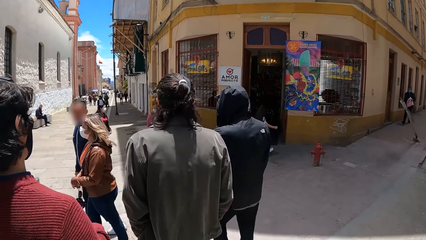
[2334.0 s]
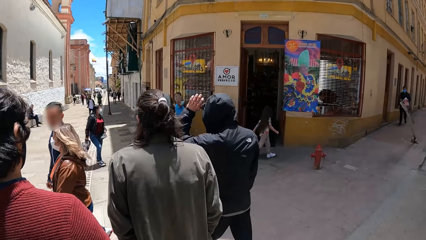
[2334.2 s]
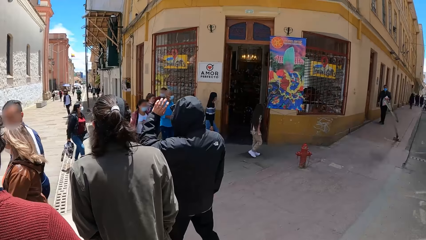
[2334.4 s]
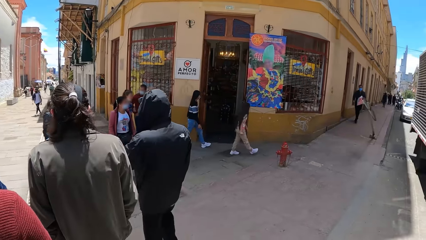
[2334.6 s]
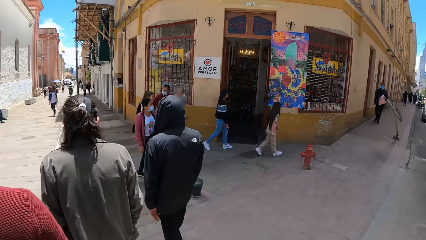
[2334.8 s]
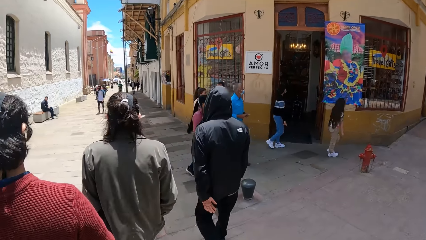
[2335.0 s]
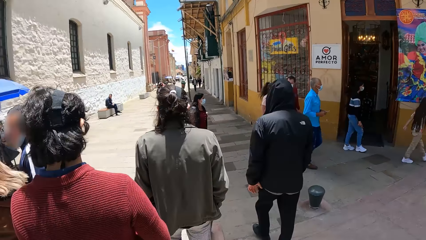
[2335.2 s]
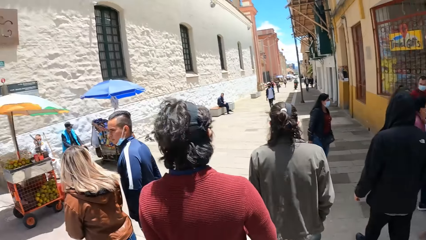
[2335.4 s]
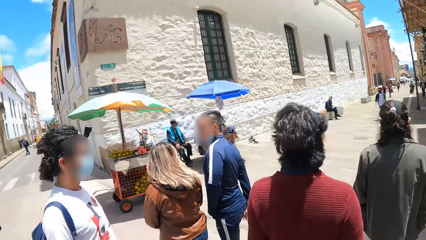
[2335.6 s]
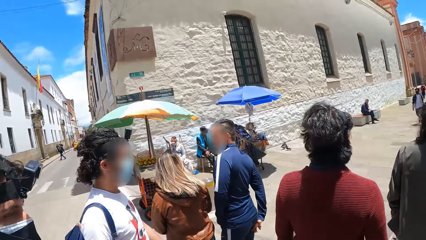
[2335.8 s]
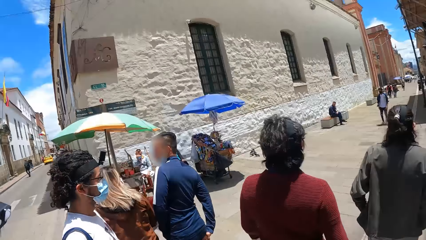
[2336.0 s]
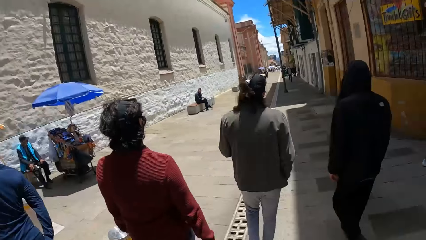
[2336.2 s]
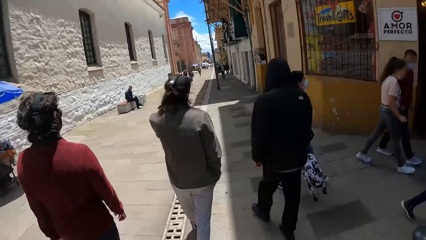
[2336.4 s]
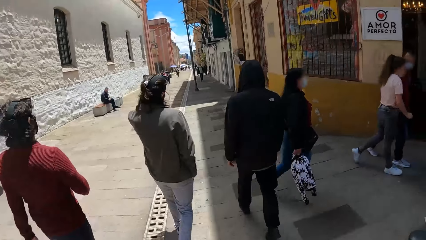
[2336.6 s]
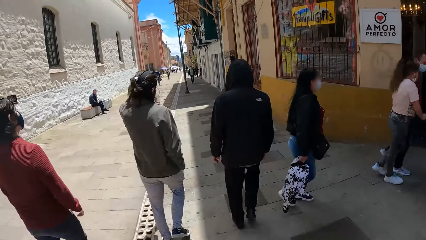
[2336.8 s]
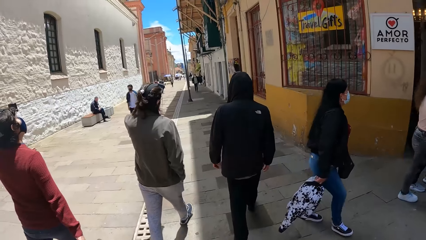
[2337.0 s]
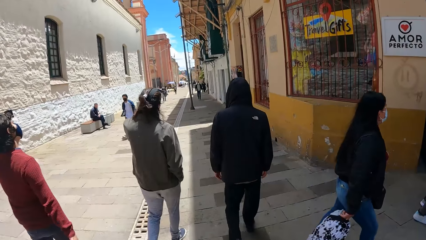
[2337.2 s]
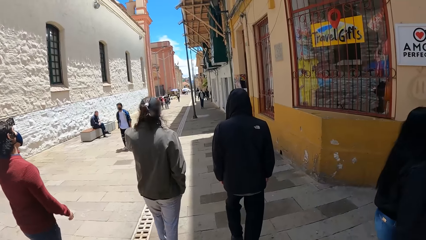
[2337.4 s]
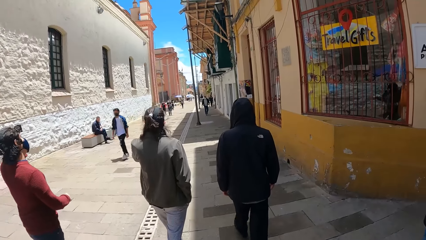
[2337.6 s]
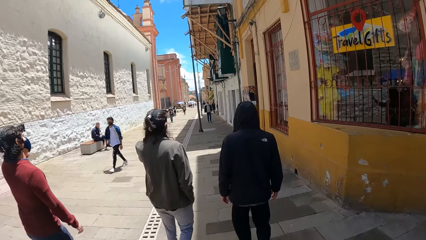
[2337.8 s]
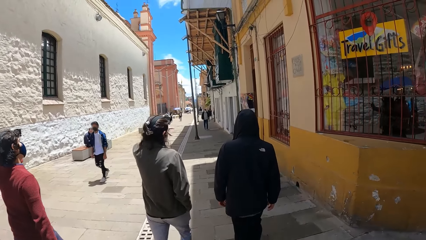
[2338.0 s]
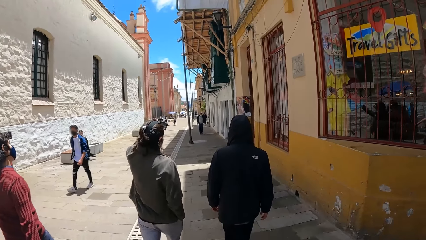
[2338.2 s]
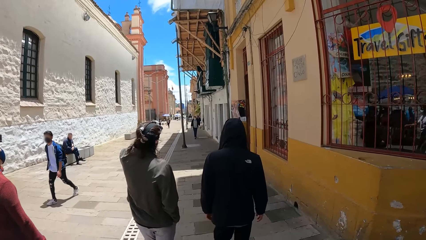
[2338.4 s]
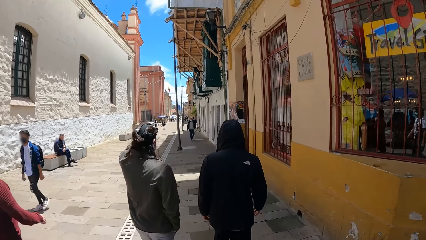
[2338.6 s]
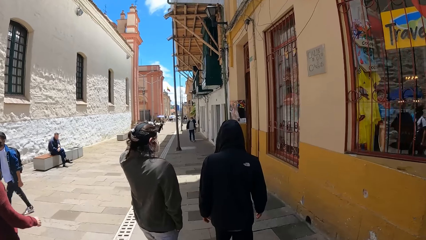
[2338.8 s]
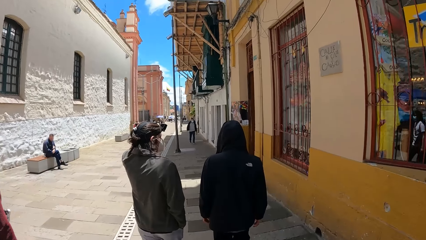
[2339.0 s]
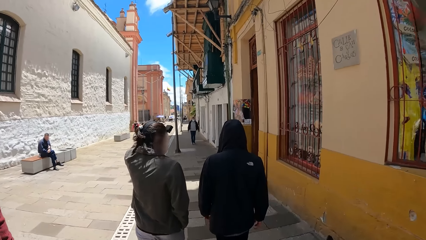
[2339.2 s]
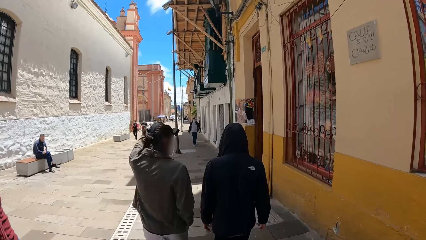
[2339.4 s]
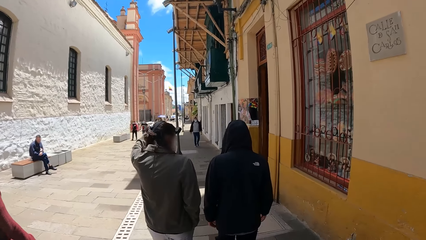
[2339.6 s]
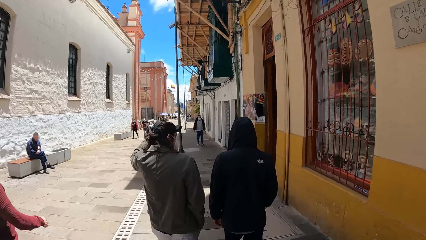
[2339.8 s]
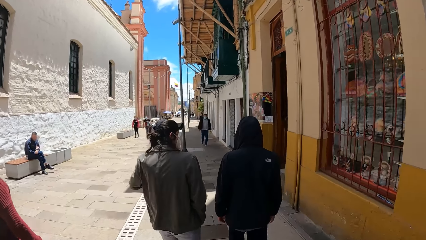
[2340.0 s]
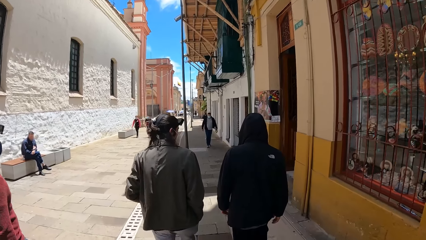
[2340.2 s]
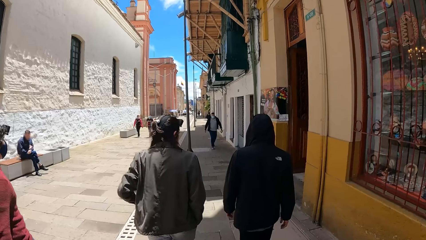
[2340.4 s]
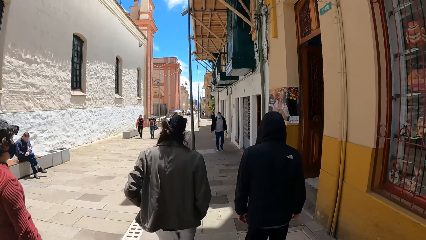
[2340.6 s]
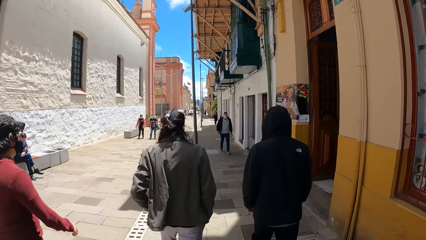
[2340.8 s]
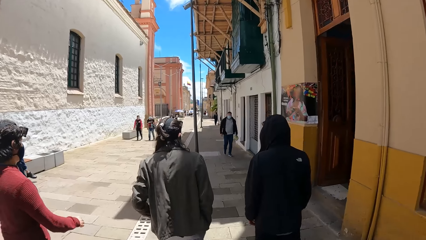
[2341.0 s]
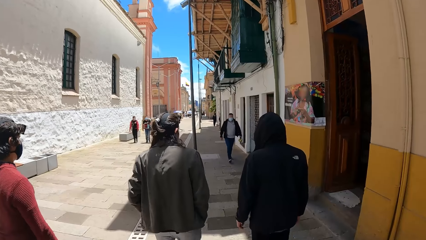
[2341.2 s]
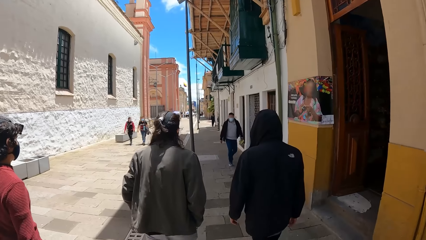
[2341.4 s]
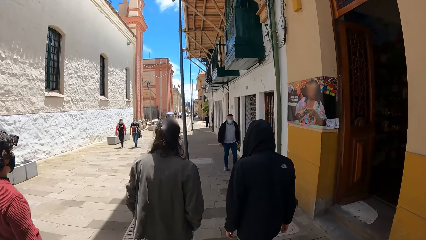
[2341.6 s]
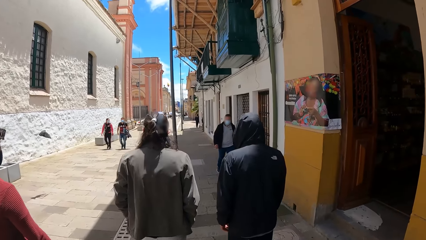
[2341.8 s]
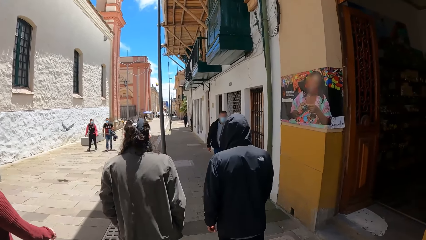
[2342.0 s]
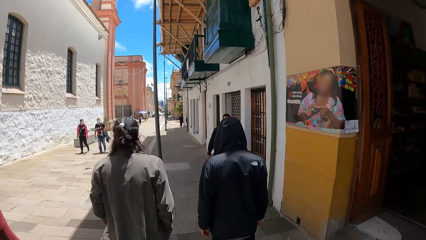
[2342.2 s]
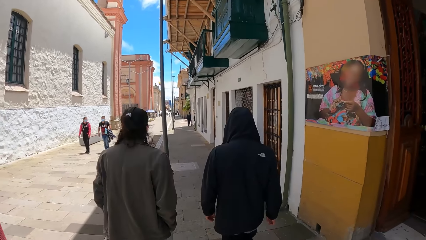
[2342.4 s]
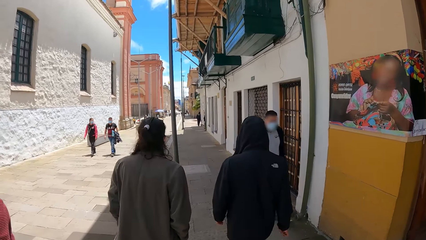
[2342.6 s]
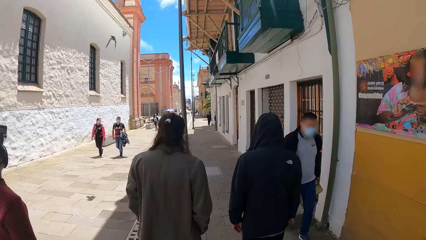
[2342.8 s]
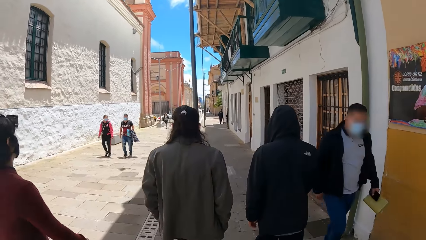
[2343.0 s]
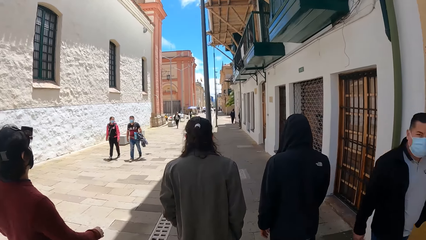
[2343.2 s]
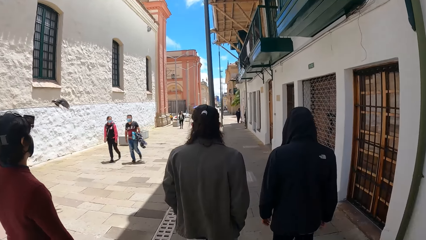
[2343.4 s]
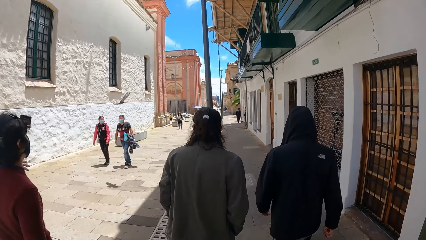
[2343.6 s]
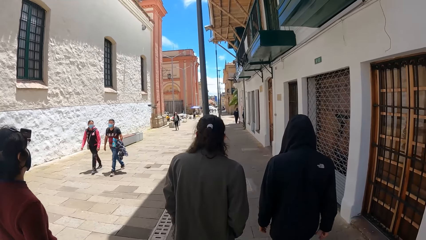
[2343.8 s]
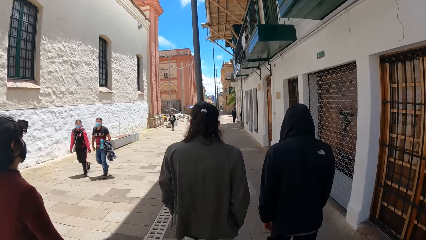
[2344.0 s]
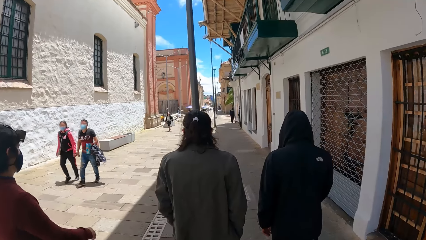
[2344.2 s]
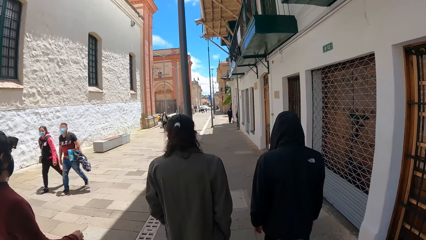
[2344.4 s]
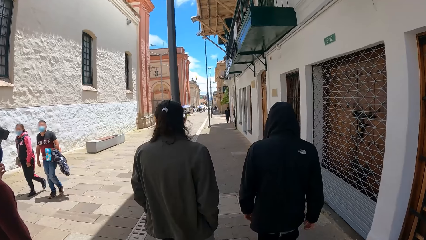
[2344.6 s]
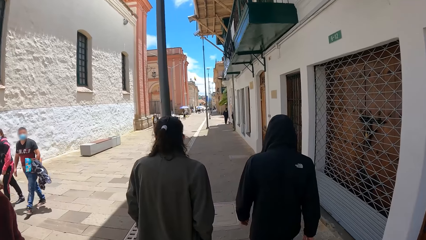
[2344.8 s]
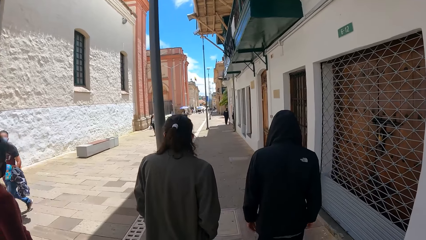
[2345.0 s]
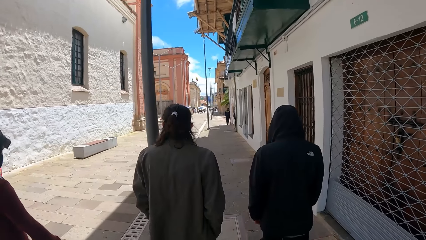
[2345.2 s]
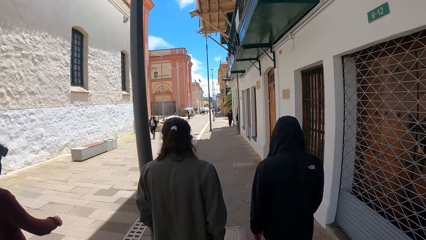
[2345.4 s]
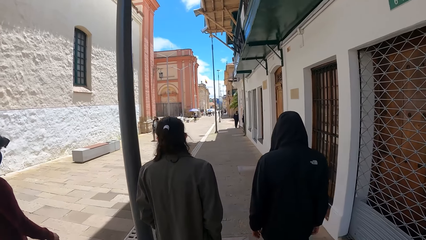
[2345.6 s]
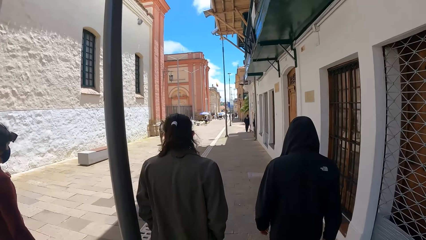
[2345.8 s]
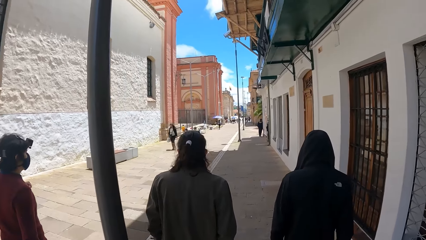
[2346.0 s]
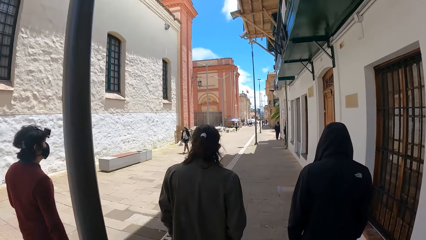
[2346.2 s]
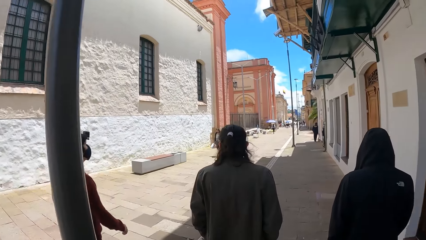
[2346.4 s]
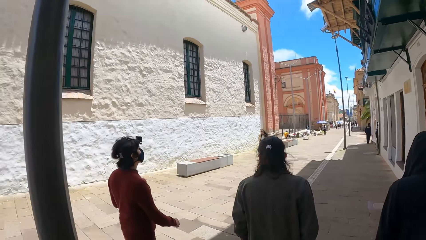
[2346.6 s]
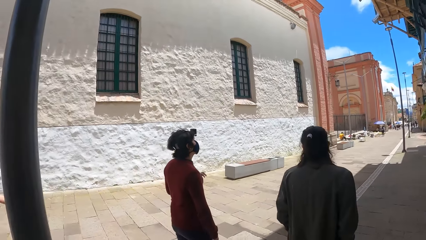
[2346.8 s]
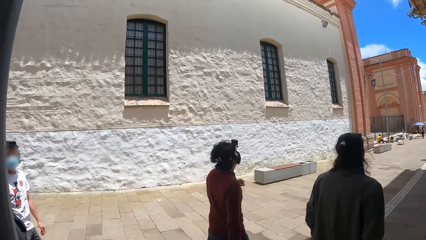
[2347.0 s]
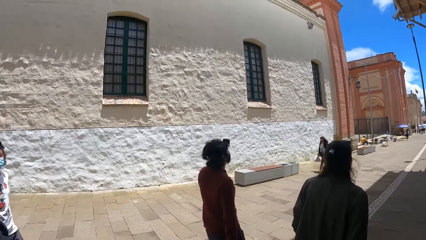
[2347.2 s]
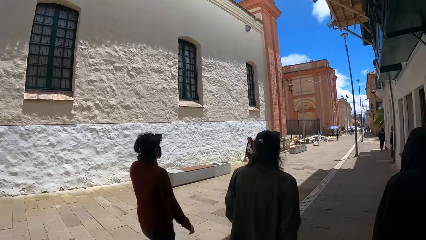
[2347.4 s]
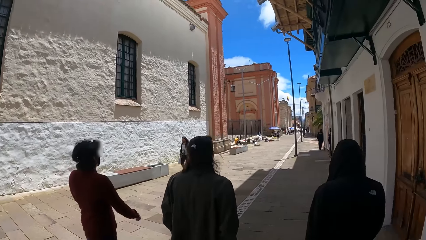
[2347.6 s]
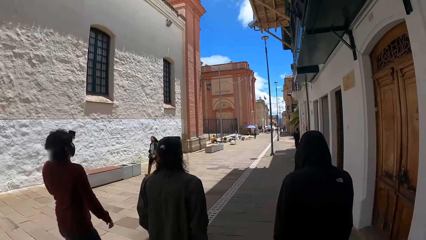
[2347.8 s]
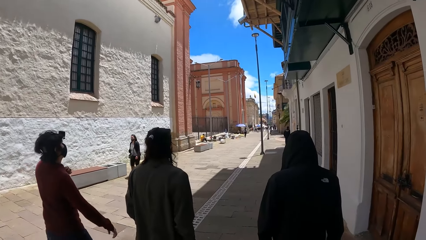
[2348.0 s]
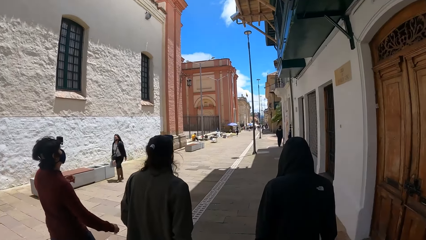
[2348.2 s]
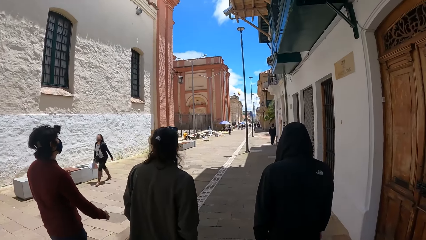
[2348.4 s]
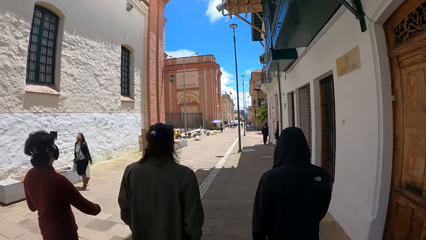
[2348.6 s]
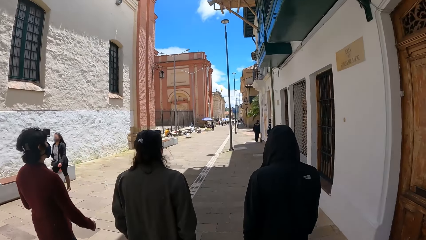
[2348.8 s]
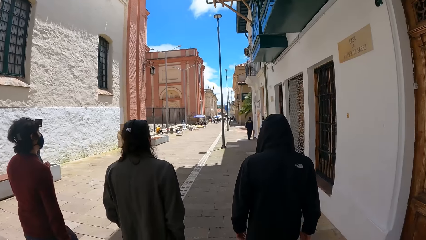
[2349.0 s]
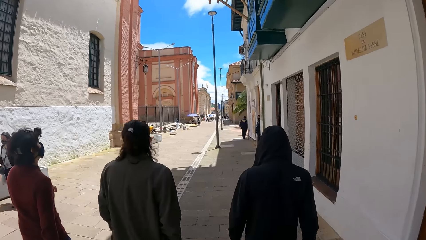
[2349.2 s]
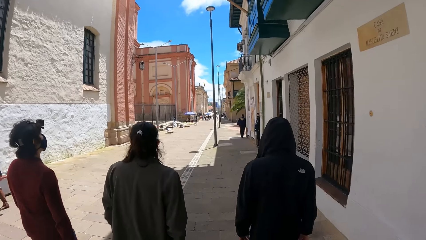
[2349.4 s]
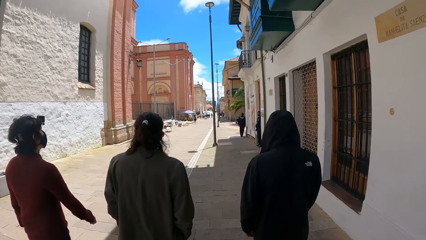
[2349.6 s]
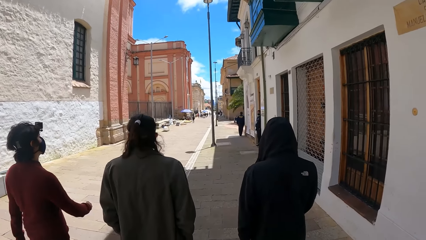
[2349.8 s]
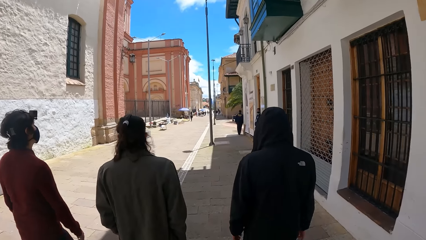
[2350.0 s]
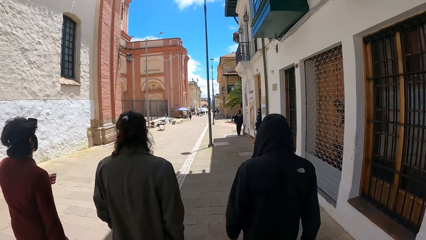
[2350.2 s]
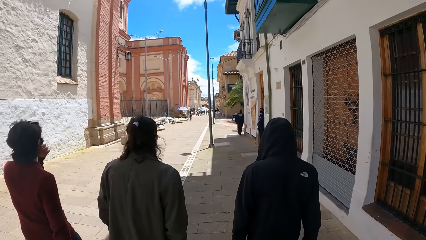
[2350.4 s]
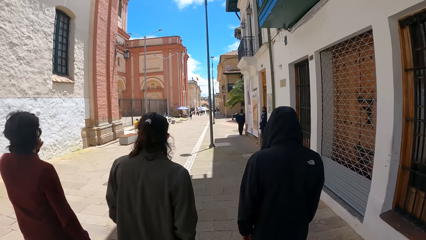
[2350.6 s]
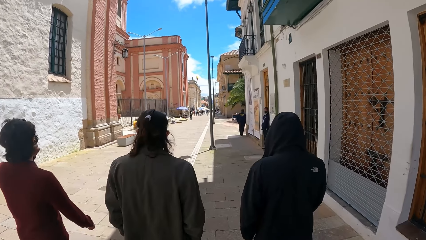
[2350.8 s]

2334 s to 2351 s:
The camera wearer walks past a group of people. The man touches his head with his left hand.
